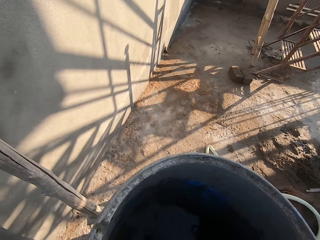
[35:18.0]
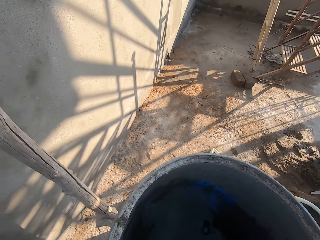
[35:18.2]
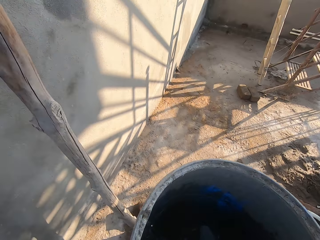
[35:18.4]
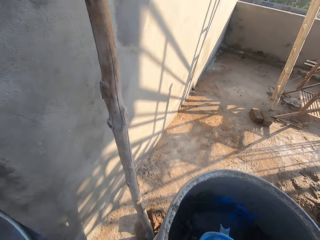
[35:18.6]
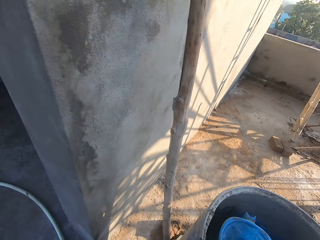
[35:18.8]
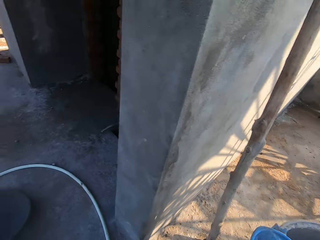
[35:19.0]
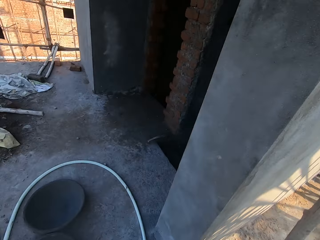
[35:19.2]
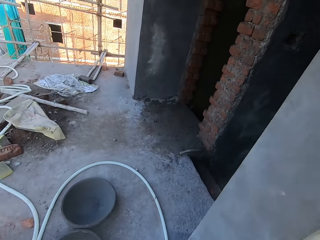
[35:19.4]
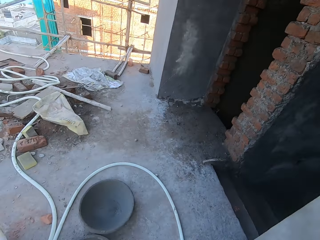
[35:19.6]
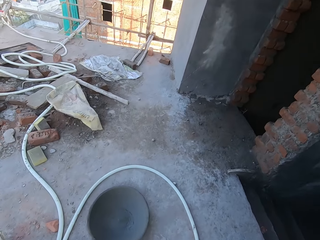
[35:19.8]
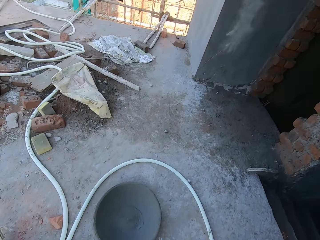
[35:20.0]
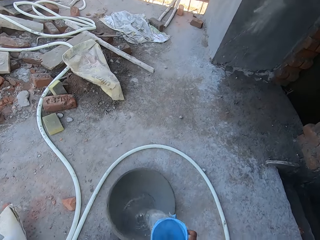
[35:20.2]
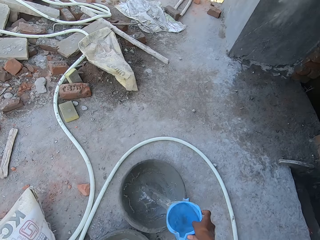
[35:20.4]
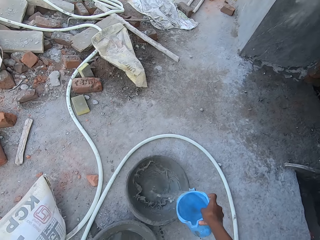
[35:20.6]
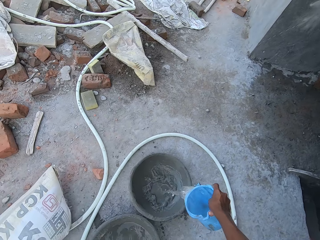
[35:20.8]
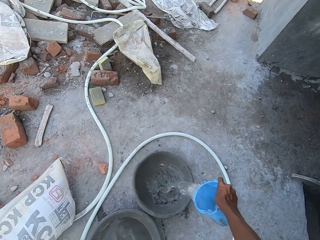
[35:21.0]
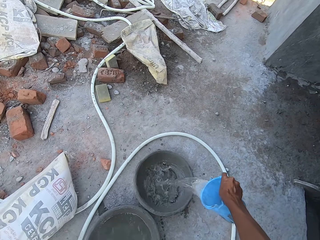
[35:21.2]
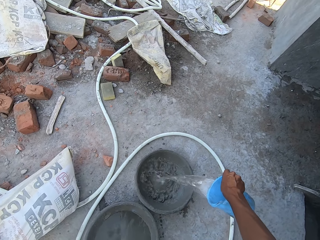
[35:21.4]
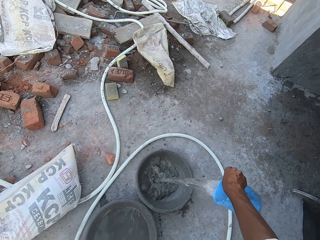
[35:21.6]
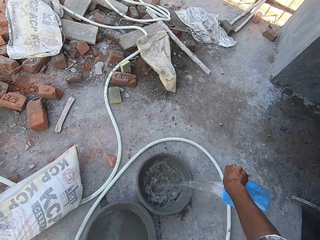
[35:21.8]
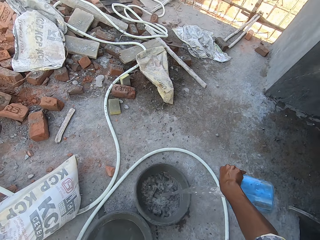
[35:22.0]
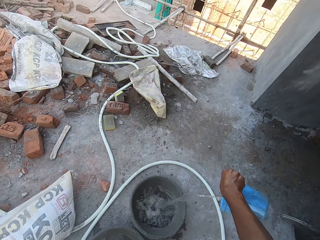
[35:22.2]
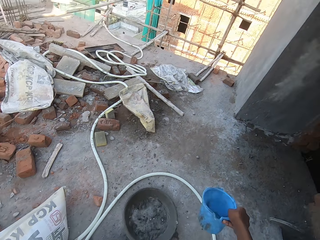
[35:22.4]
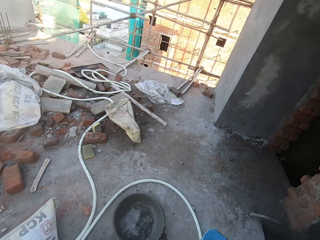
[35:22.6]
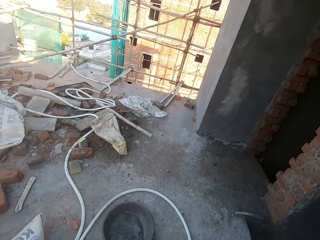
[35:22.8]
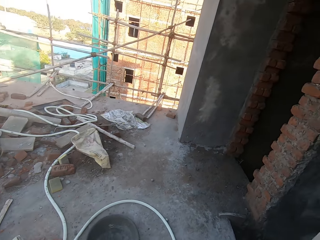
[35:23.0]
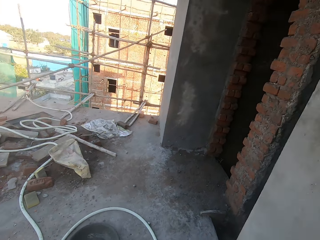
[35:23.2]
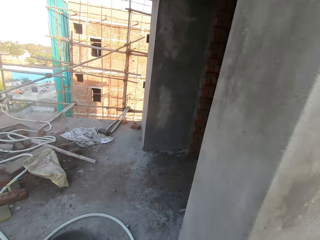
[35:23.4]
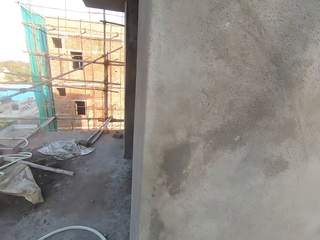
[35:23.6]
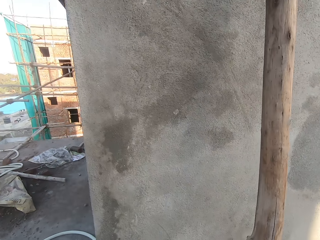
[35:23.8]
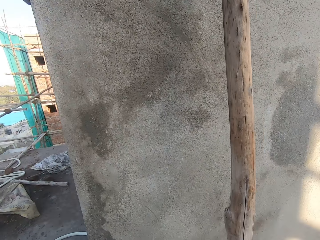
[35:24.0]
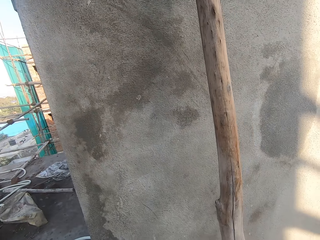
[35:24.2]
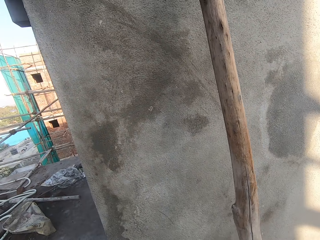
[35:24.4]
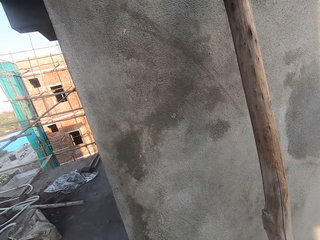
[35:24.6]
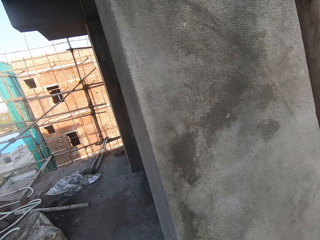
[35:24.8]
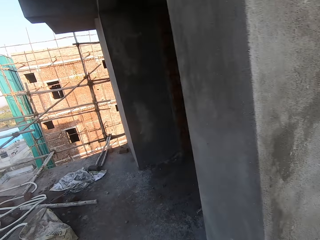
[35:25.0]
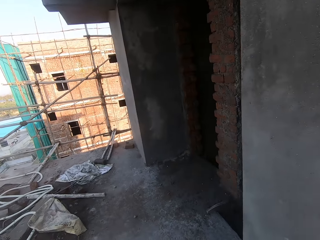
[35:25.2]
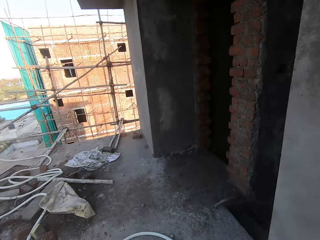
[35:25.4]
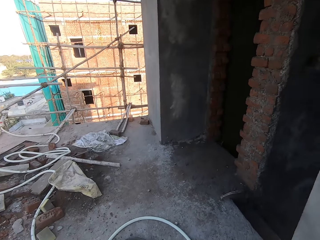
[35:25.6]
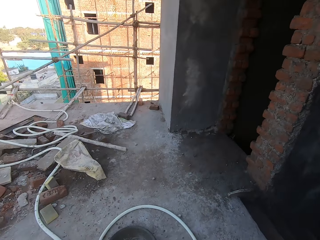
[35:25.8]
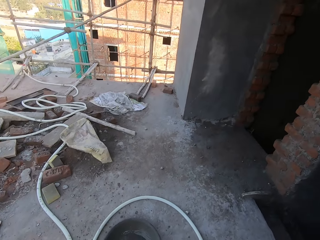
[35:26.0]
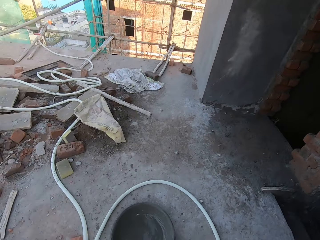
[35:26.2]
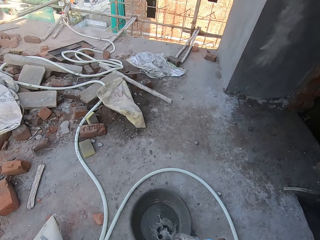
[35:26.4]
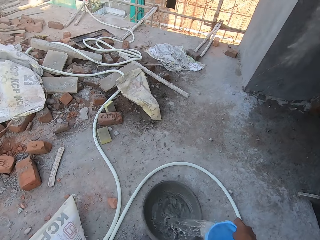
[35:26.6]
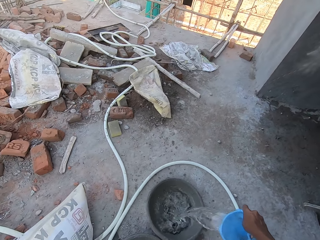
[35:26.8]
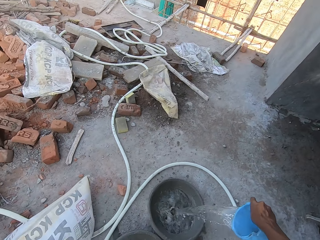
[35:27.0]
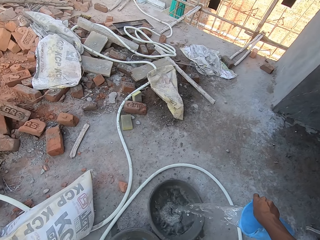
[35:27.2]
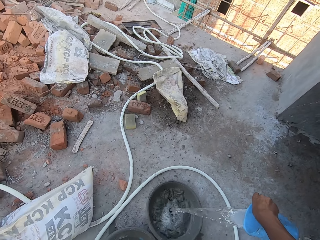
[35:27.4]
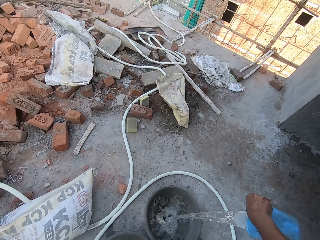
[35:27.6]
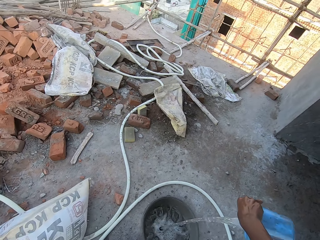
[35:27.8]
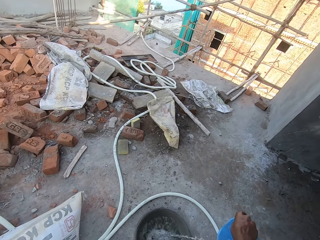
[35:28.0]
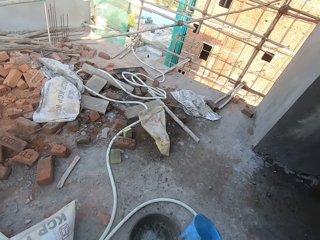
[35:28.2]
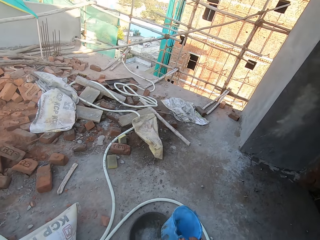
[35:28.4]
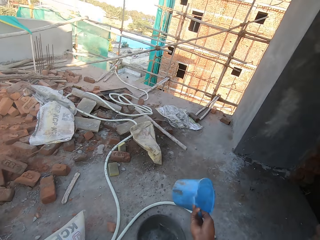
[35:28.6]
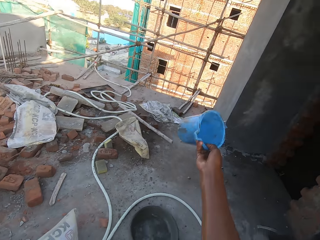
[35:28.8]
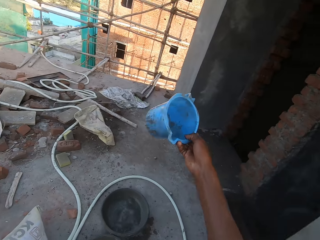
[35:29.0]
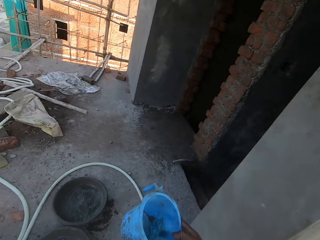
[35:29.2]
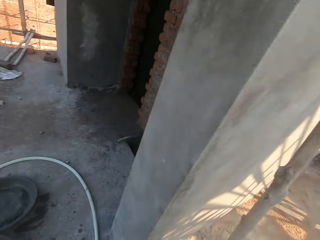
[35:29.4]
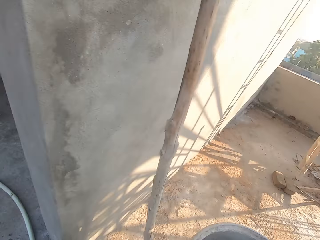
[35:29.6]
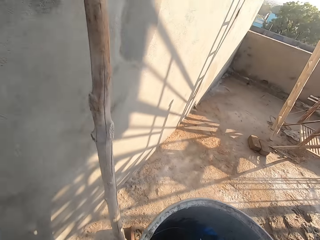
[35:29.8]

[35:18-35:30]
The camera wearer fetches water from the drum with the container in the drum with his right hand. He pours the water in the container in his right hand into the head pan on the ground. He pours the water in the container in his right hand into the head pan on the ground again.

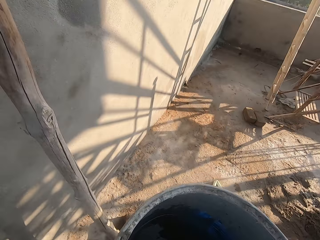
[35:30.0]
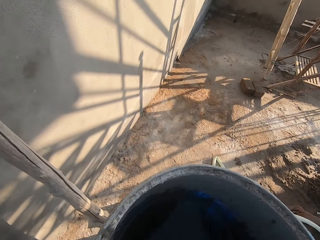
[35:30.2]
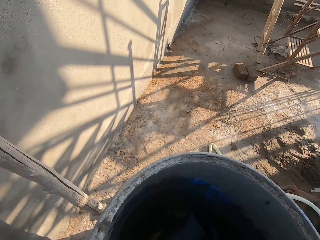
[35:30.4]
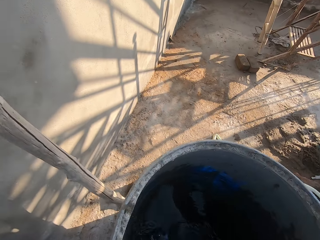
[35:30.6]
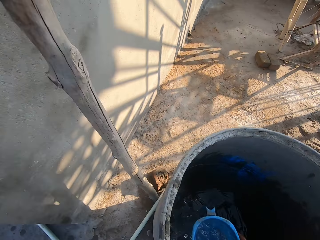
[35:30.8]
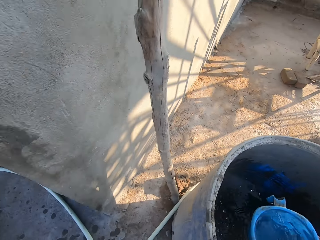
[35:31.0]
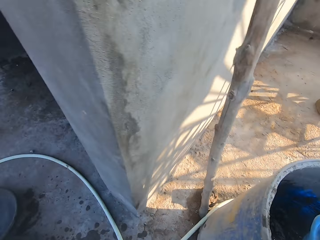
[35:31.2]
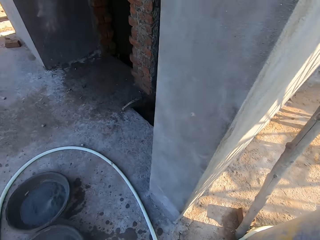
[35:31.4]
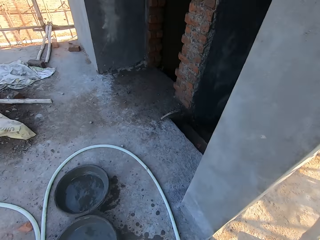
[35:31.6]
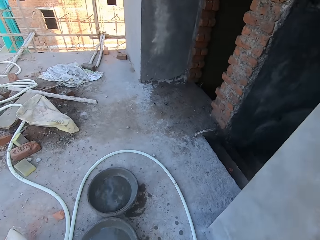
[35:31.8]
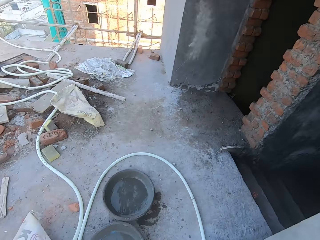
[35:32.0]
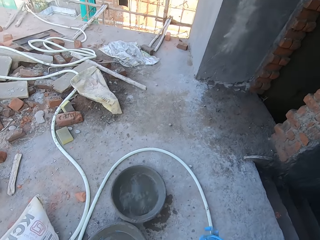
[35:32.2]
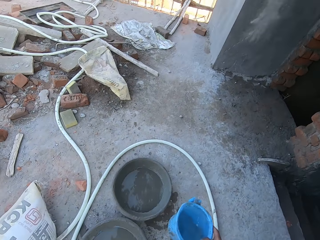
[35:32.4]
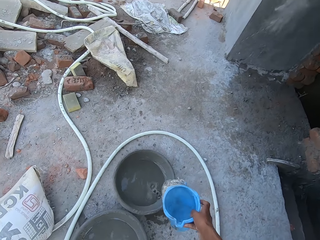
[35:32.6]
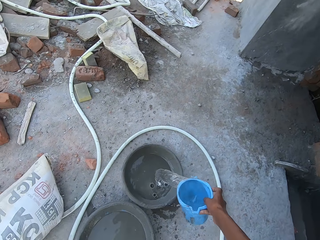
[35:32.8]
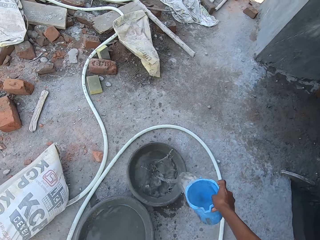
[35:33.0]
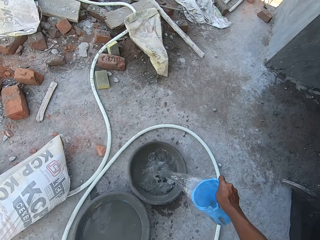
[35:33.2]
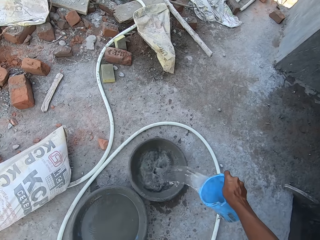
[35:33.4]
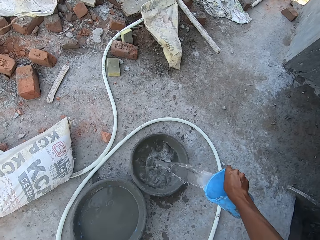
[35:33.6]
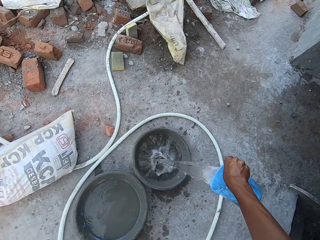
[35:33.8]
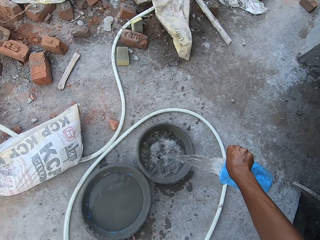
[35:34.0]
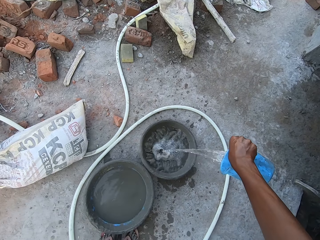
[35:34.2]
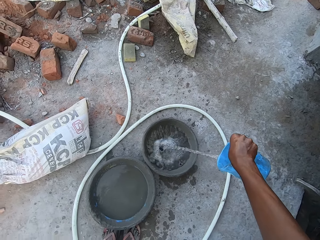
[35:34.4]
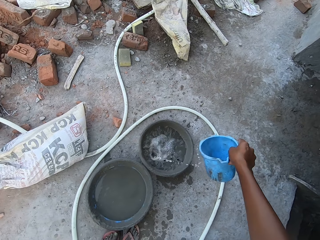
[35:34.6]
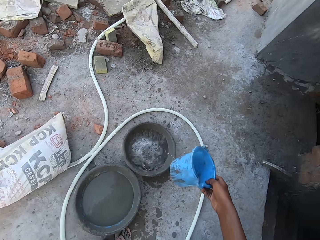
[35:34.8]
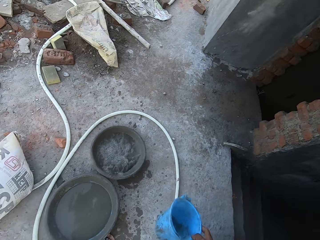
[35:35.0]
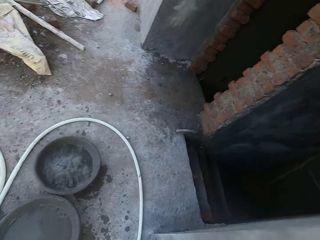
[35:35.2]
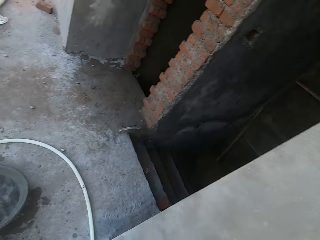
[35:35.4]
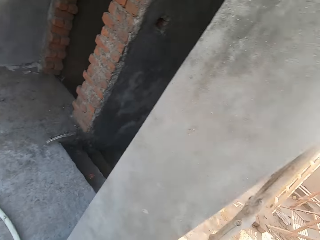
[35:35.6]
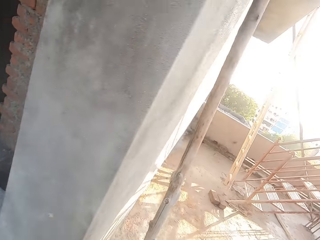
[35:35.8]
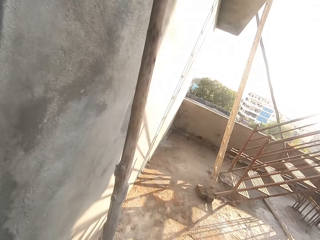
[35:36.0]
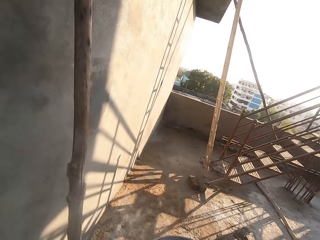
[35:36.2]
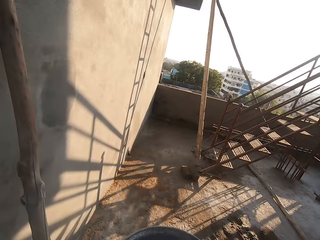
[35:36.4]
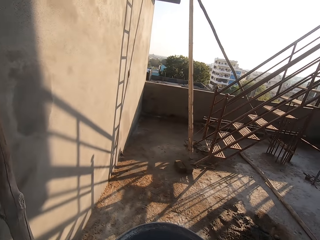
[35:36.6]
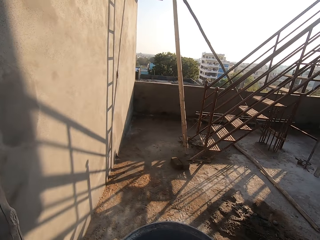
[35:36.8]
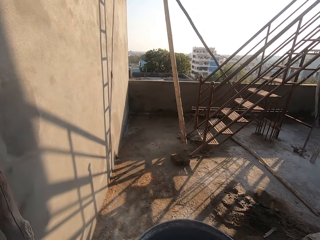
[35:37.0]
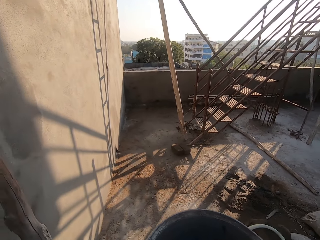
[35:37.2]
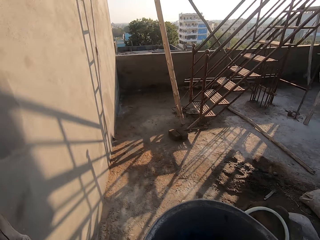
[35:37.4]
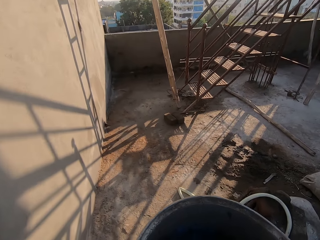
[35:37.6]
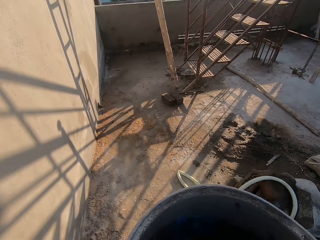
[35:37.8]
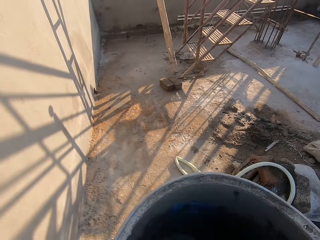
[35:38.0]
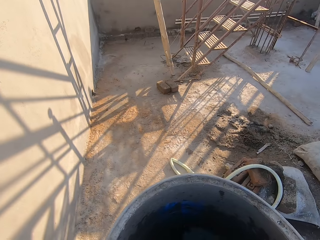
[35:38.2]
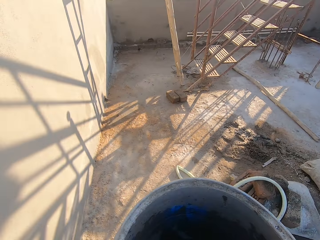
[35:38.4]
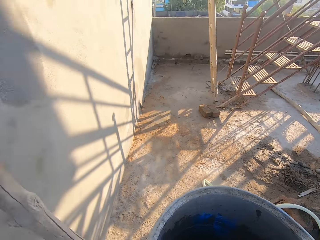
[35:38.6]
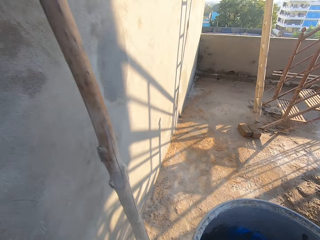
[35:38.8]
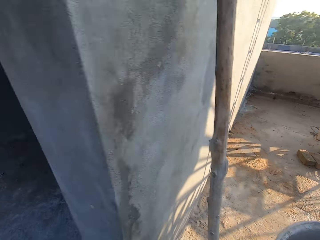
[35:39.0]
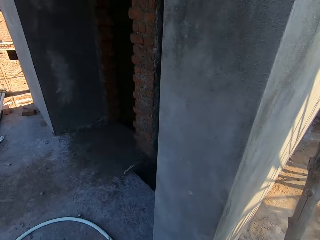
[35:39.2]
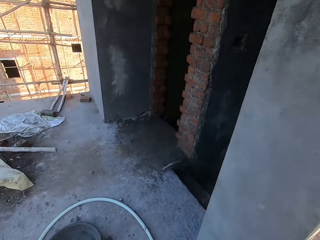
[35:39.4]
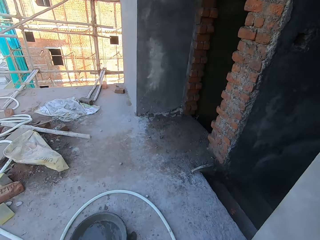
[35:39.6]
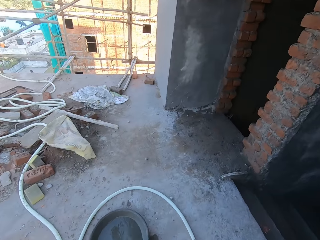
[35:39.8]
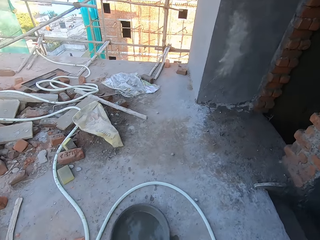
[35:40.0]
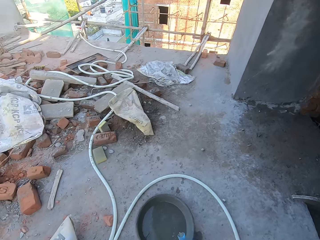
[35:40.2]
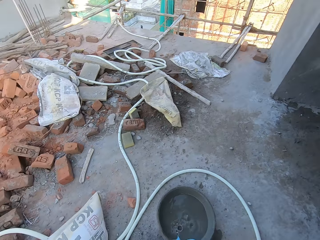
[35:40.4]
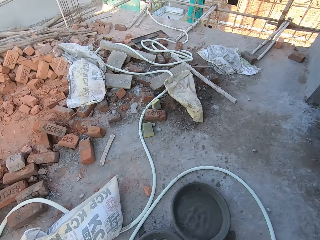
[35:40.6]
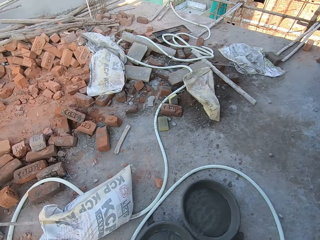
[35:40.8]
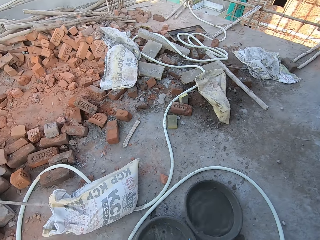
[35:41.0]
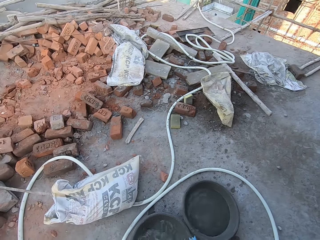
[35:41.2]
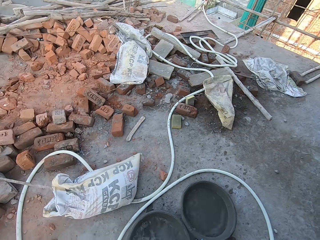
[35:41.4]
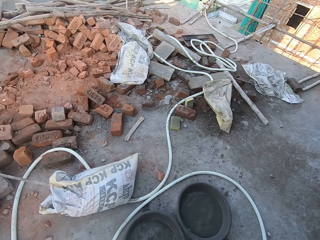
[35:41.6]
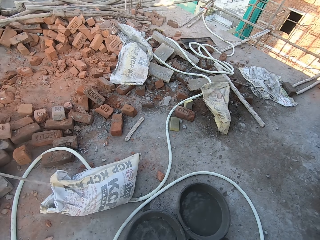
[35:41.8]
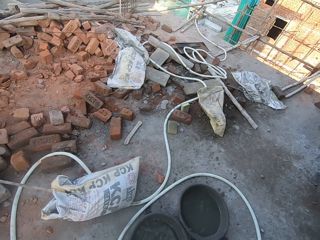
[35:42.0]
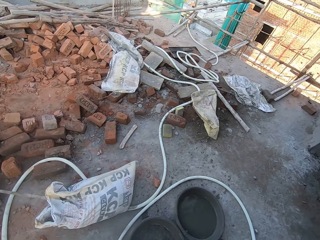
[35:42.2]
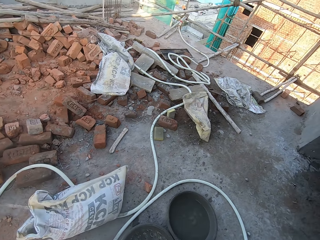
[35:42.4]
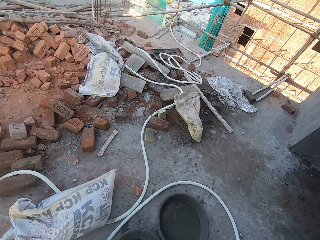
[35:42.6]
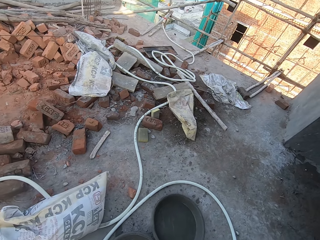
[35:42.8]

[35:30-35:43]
The camera wearer fetches water from the drum with the container in the drum with his right hand. He pours the water in the container in his right hand into the head pan on the ground. He looks around the built house. He pours the water in the container in his right hand into the head pan on the ground.
